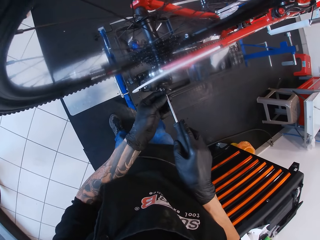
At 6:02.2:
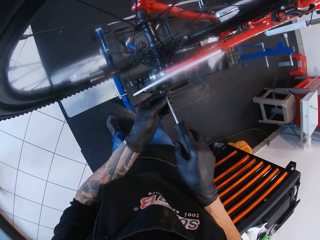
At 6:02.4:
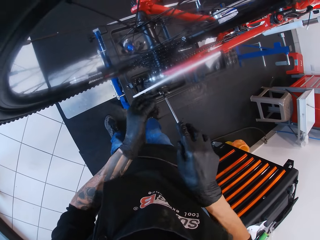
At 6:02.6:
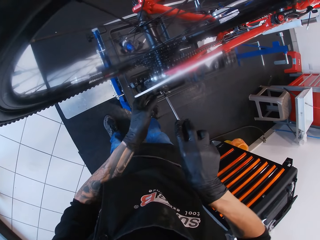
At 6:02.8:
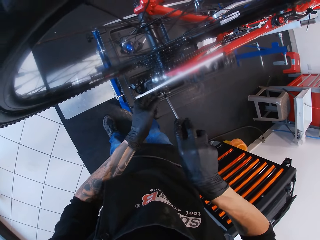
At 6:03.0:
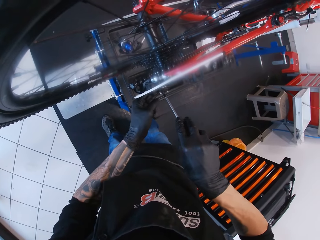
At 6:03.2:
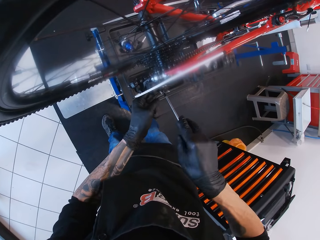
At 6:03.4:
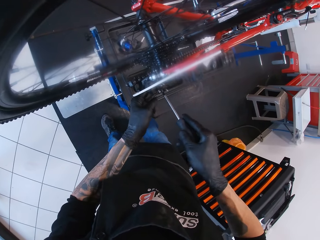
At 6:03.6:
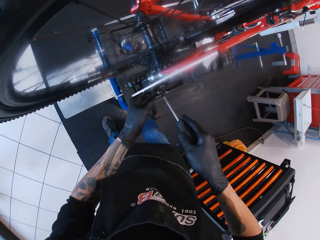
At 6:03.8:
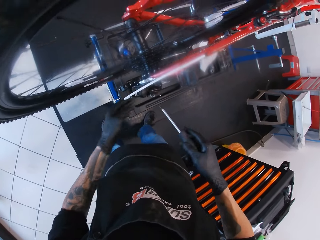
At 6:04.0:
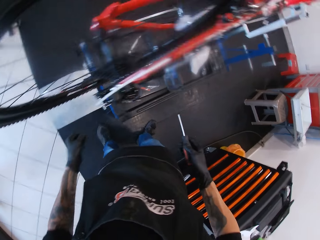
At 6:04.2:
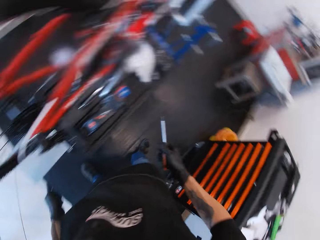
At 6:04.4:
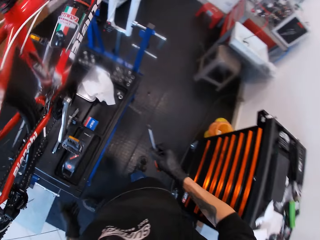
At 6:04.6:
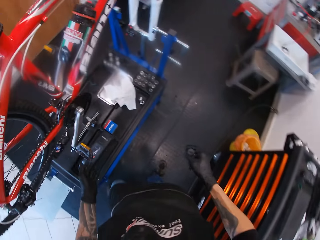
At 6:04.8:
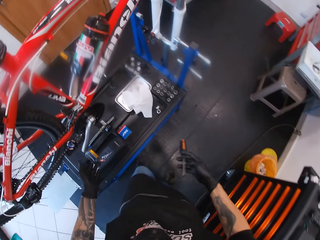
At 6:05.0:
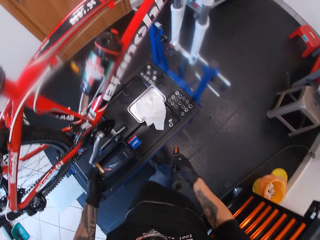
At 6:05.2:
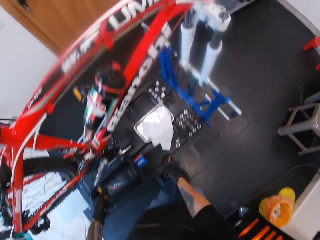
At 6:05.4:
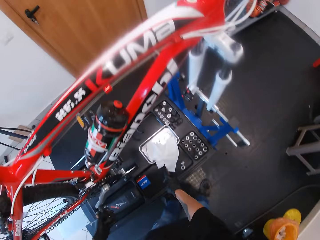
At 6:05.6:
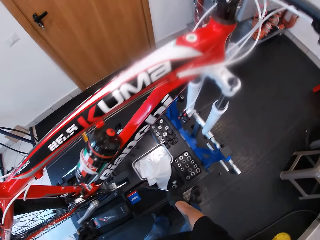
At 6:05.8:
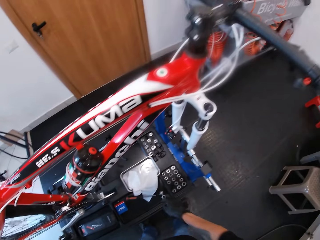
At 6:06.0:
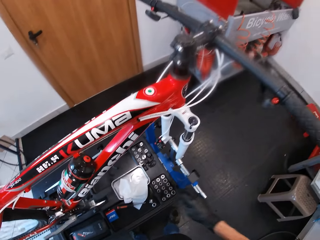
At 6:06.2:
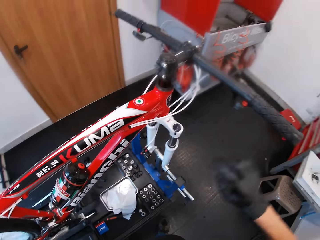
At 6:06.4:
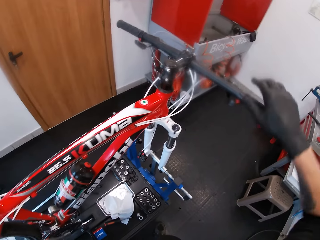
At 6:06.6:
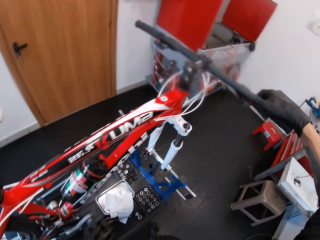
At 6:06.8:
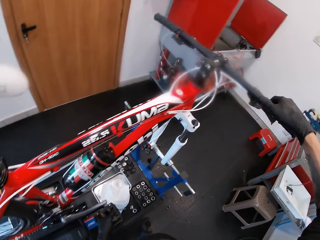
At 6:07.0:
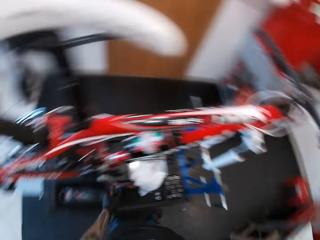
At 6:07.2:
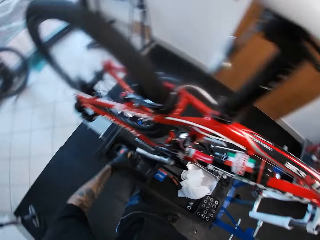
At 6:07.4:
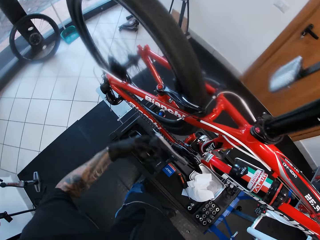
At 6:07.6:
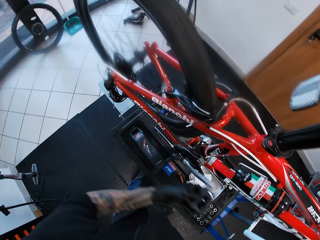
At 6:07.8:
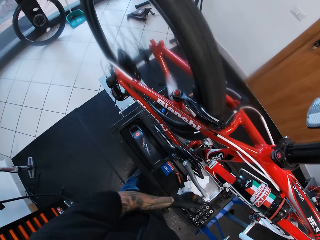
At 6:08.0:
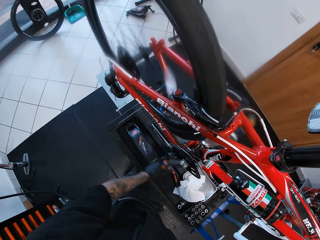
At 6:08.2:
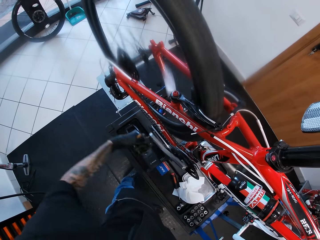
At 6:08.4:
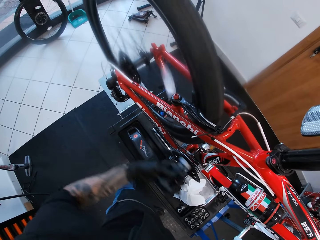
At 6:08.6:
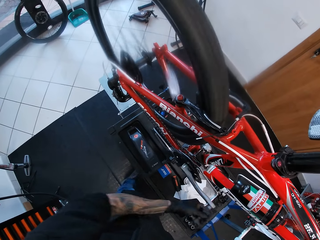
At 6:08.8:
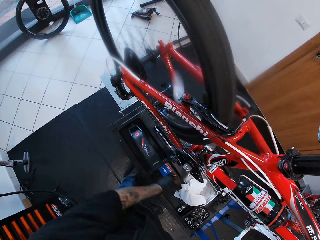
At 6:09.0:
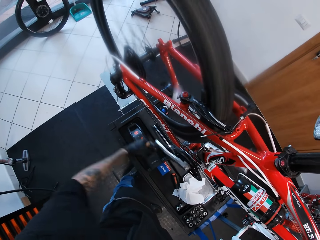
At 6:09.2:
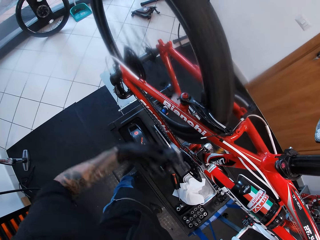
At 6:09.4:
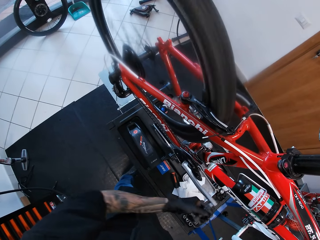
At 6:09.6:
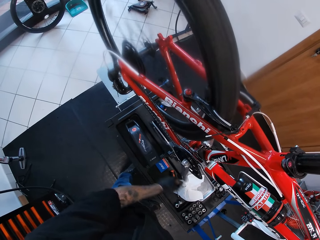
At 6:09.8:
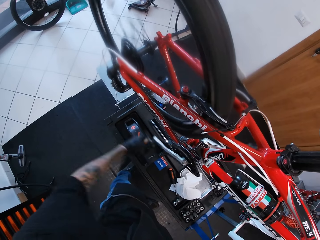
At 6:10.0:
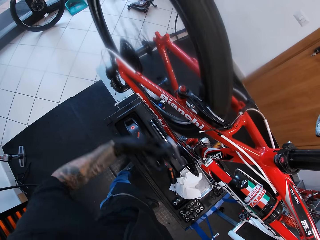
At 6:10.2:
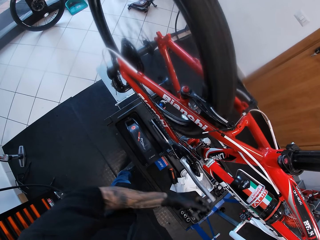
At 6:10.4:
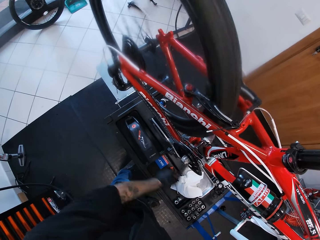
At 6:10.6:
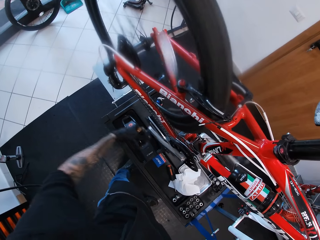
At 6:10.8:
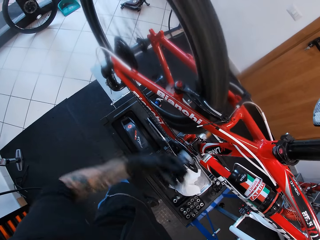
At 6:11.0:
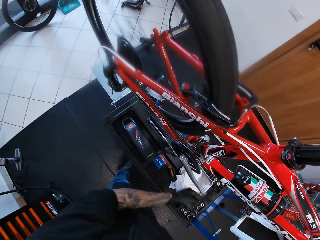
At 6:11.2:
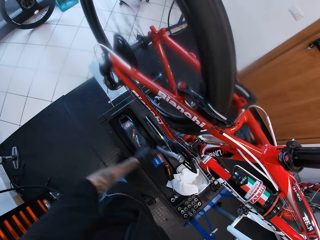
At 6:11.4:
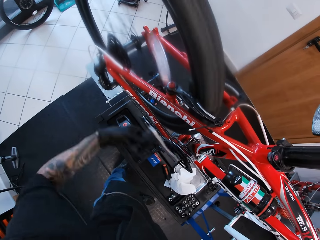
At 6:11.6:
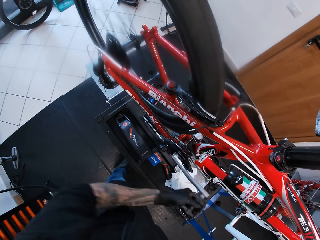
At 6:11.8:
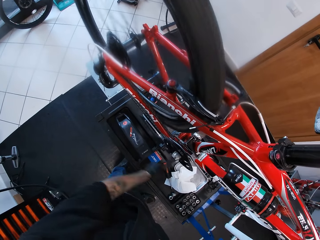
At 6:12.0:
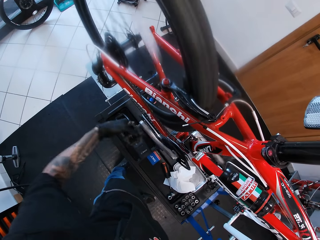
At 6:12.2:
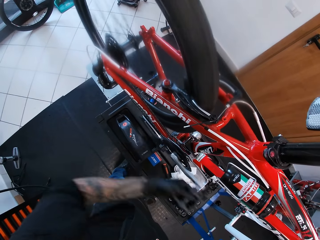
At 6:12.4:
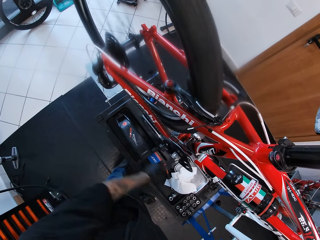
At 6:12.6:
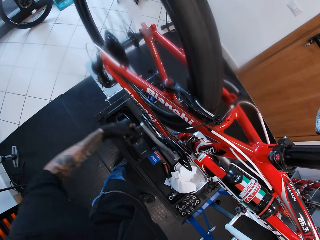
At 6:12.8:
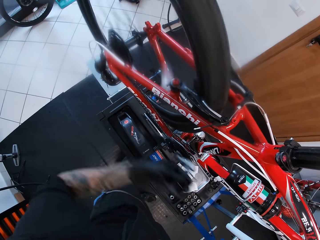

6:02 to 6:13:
The camera wearer fastens the rear derailleur of the bicycle. He tightens the limit screw with the screwdriver in his right hand. He removes his hands from the bicycle. He walks around. He drops the screwdriver into a box on the bicycle repair stand with his right hand. He places his right hand on the bicycle brake lever. He touches the handle grip bar. He rolls the bicycle pedal with his left hand.

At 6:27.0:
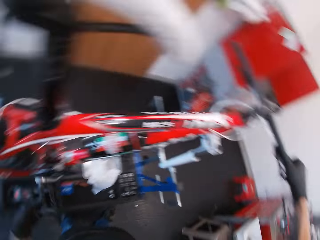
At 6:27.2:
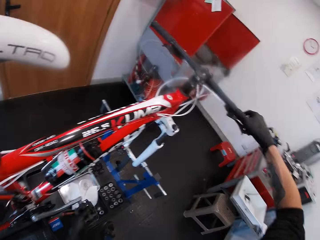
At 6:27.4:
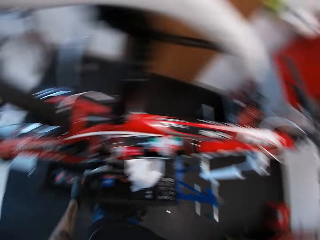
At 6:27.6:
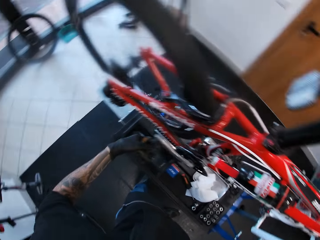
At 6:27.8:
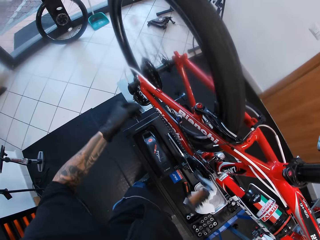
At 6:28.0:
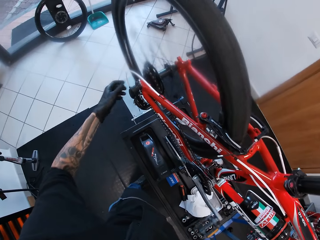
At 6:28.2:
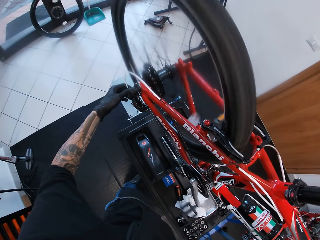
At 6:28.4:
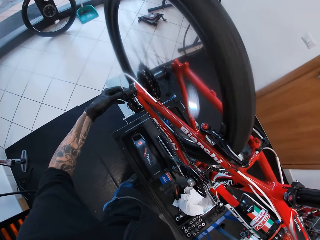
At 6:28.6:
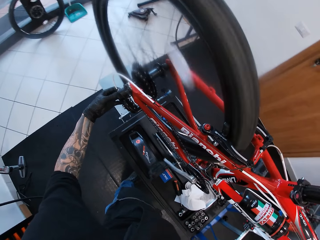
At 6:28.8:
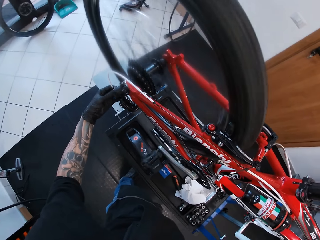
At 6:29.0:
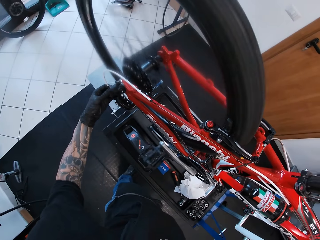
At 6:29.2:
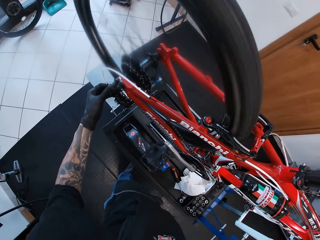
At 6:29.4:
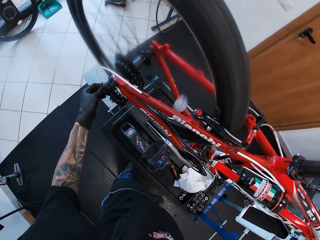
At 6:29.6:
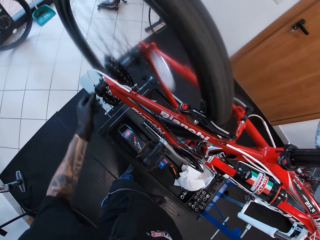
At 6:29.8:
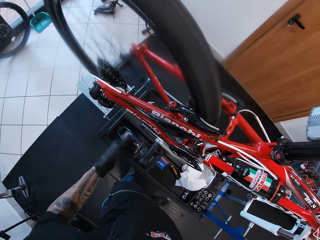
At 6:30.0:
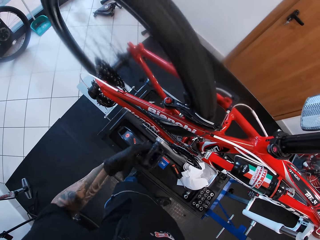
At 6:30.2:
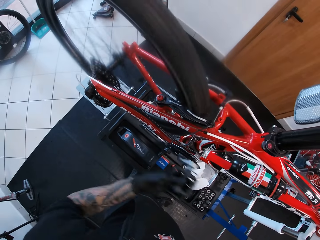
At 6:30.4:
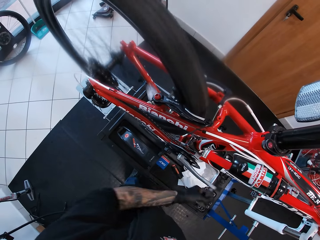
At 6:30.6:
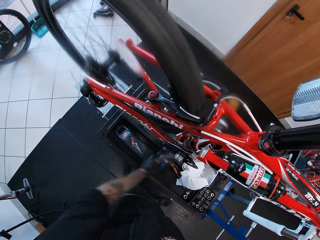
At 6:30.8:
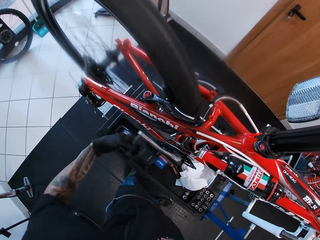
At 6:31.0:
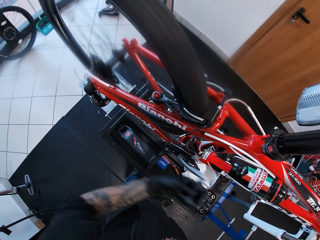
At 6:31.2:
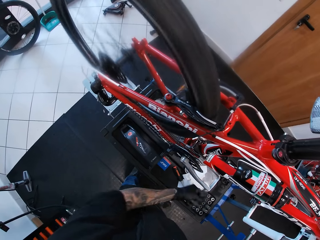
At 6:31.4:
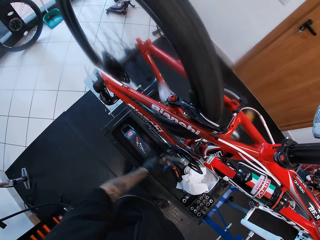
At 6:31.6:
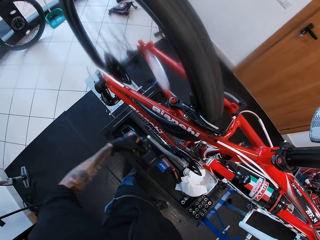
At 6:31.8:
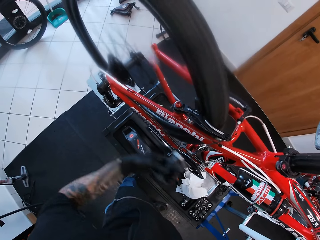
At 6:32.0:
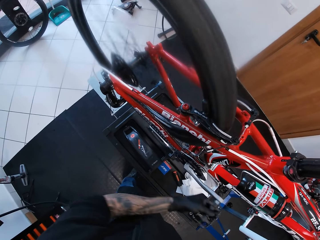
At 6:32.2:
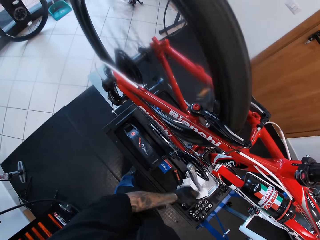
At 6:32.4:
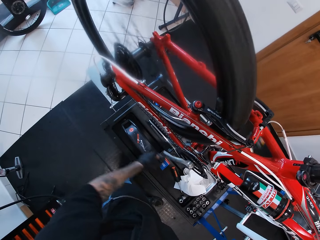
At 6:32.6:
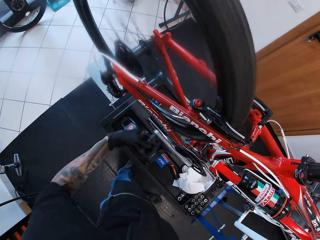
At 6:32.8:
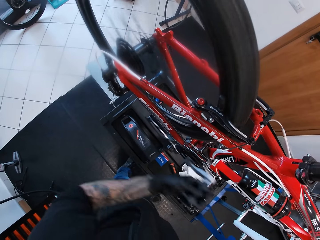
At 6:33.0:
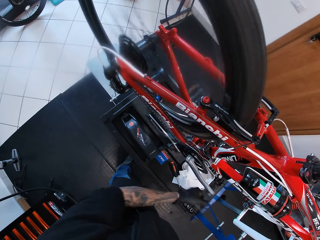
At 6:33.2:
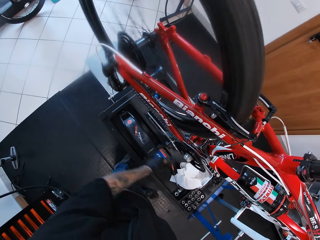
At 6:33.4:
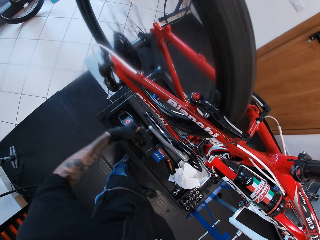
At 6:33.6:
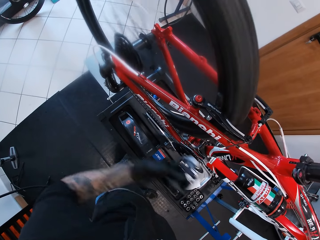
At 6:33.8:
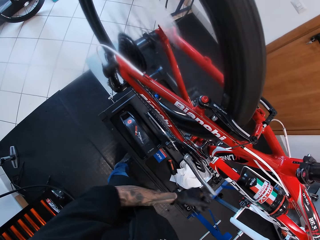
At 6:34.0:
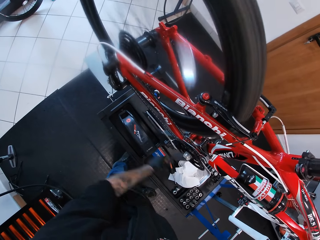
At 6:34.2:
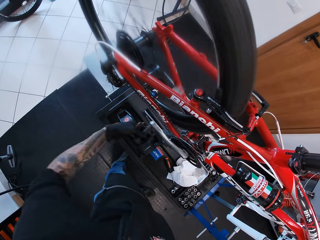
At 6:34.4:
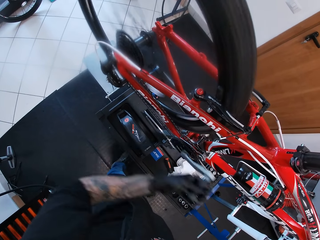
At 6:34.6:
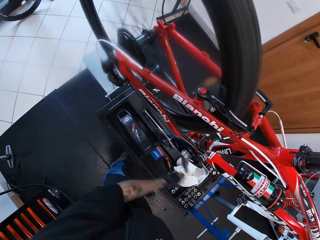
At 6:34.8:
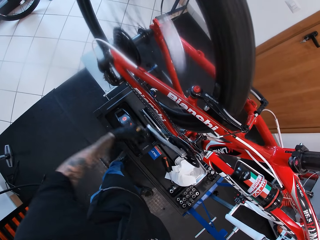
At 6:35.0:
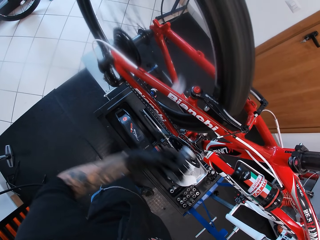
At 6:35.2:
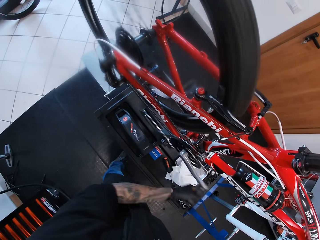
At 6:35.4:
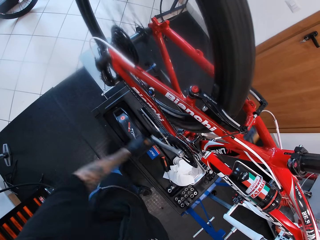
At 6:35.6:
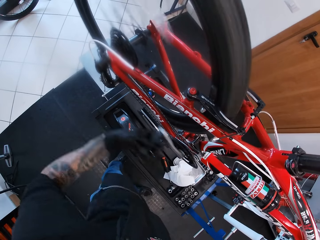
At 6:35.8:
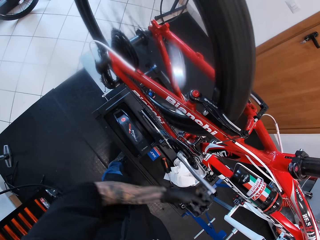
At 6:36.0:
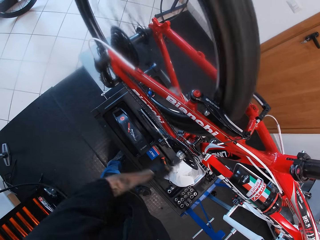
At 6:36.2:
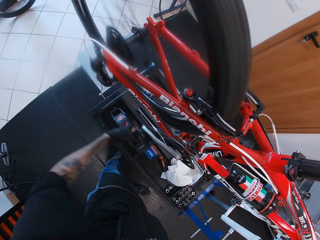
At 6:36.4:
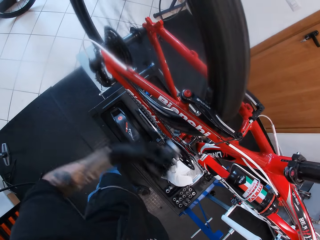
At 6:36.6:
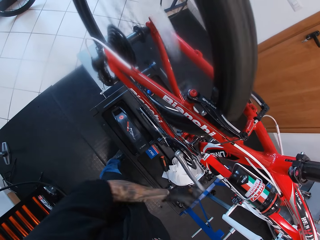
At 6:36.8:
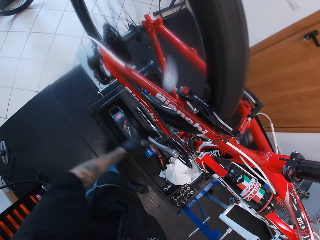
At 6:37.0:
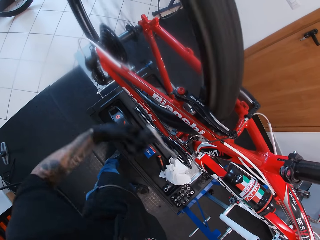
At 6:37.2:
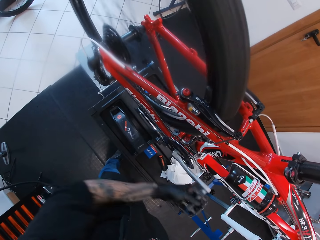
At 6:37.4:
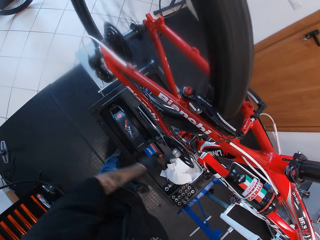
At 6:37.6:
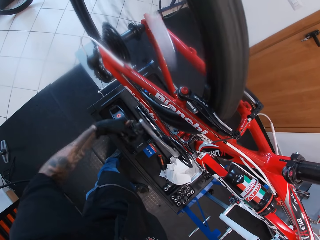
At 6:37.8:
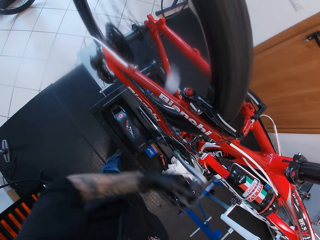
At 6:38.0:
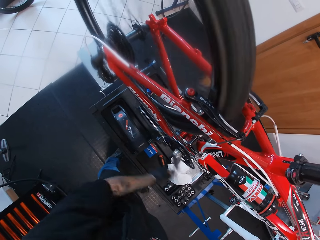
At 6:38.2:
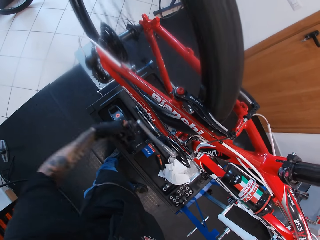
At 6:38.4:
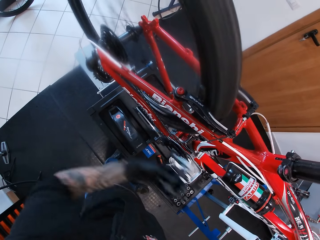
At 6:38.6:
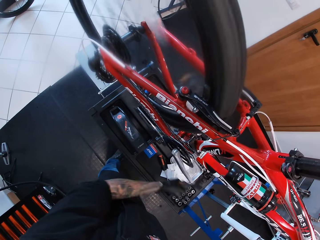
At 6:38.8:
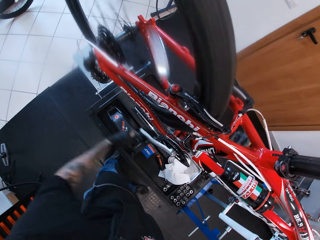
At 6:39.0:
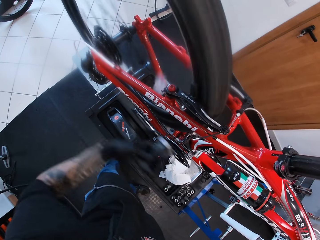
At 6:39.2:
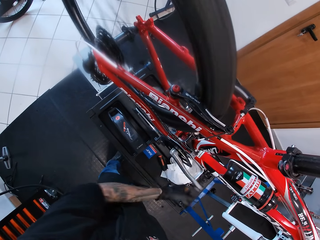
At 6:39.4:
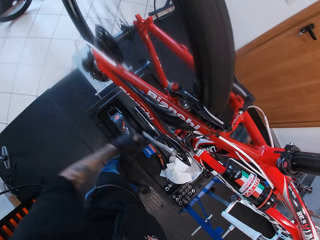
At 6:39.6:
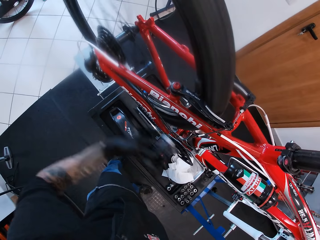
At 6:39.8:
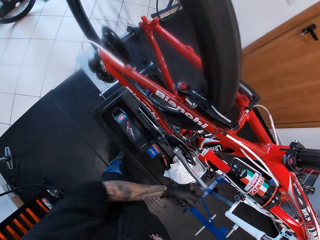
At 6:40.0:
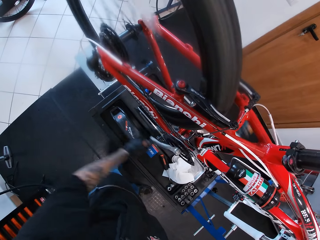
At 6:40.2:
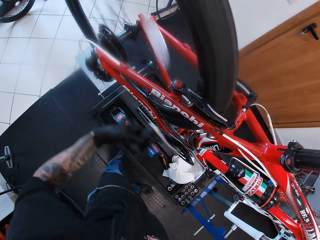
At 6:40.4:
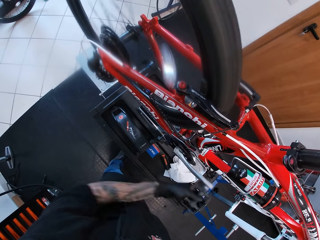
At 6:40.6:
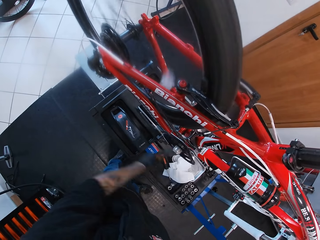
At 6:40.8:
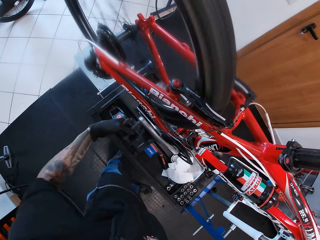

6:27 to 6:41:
The camera wearer tightens the adjusting barrel of the bicycle with his left hand. He touches the rear derailleur. He rolls the bicycle pedal with his left hand.
